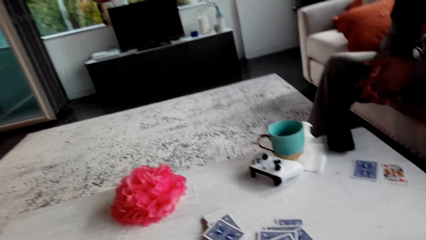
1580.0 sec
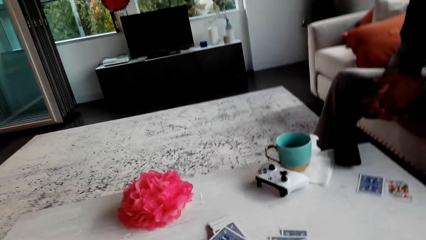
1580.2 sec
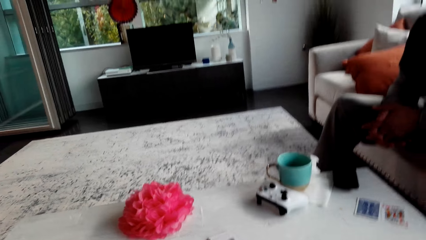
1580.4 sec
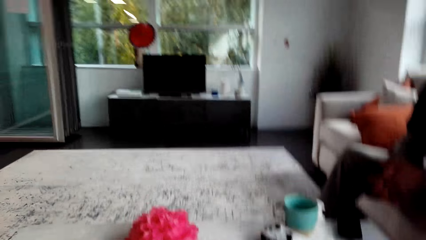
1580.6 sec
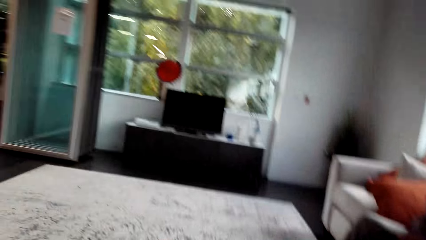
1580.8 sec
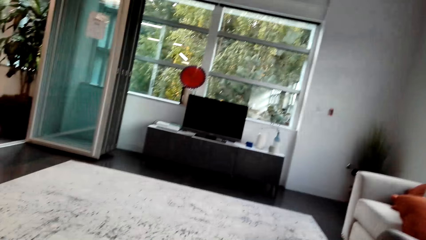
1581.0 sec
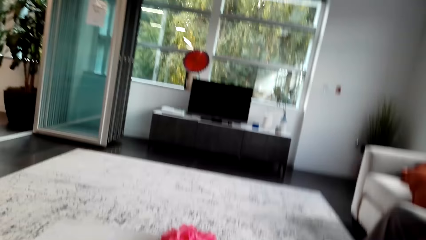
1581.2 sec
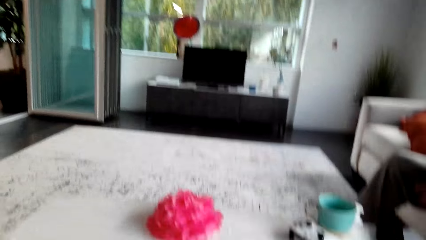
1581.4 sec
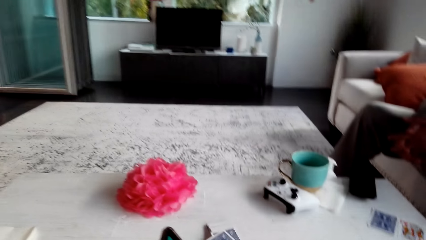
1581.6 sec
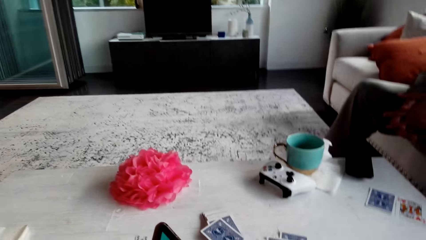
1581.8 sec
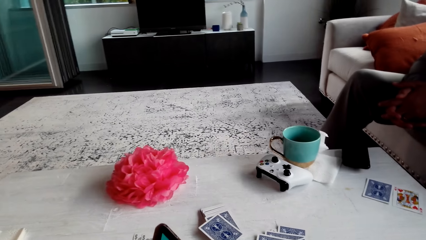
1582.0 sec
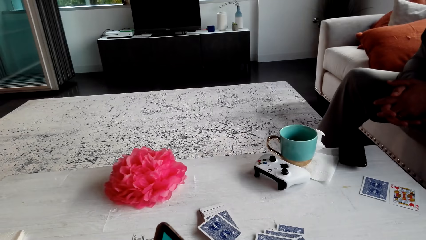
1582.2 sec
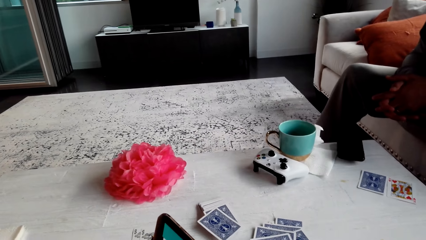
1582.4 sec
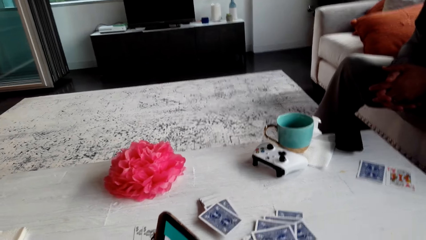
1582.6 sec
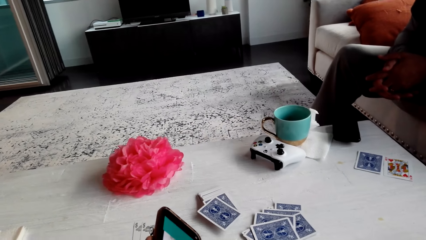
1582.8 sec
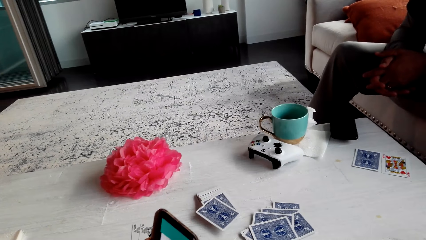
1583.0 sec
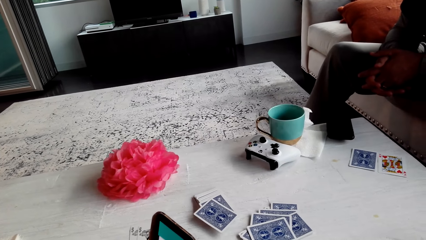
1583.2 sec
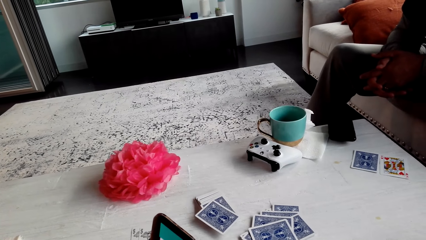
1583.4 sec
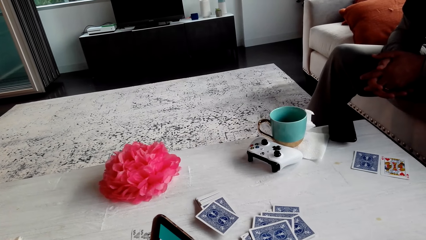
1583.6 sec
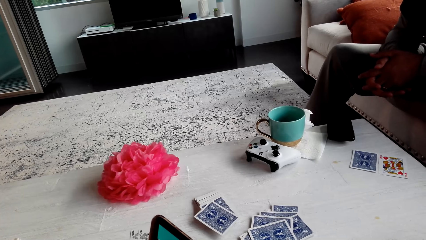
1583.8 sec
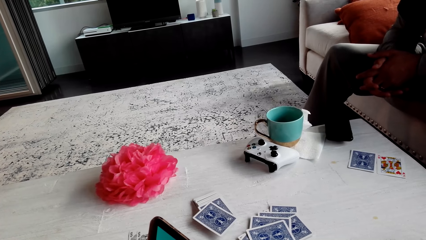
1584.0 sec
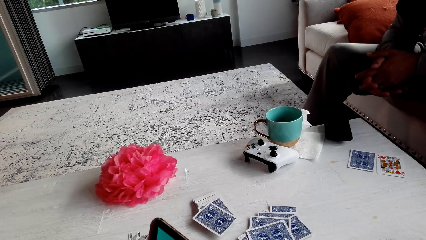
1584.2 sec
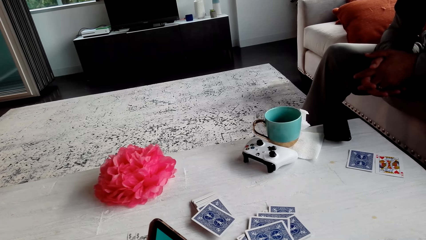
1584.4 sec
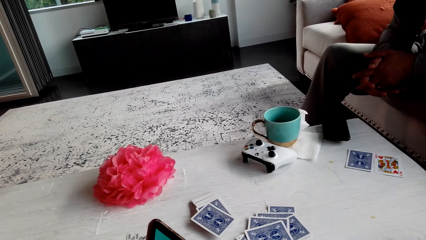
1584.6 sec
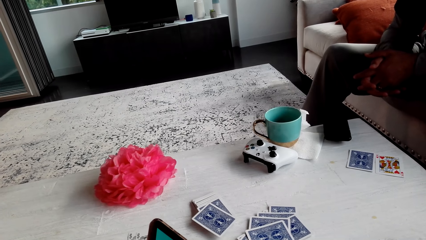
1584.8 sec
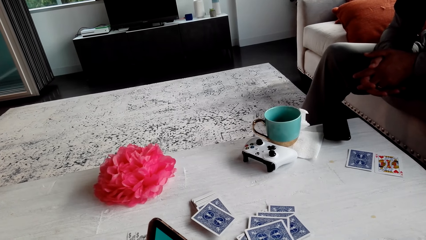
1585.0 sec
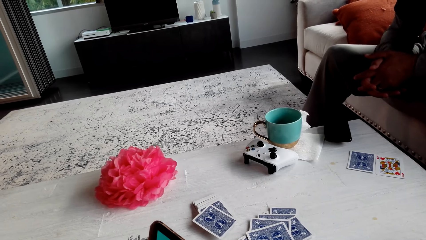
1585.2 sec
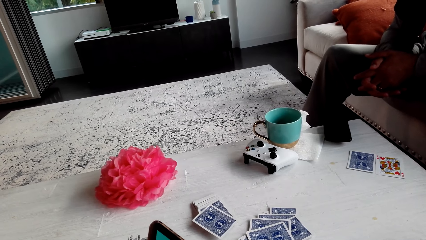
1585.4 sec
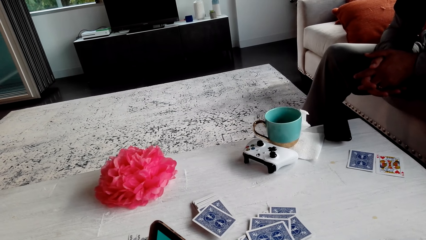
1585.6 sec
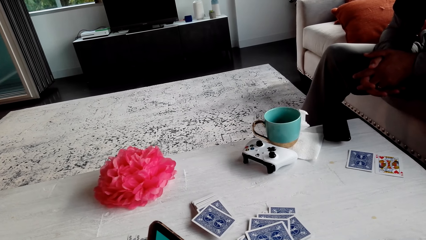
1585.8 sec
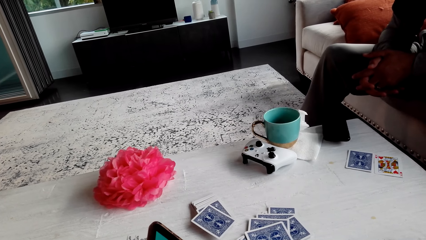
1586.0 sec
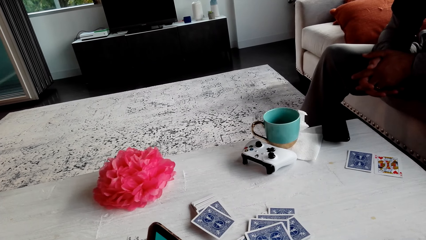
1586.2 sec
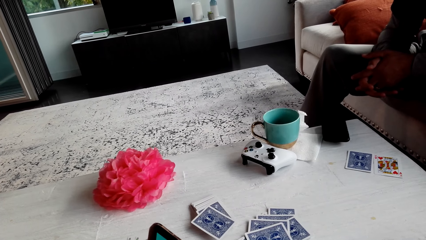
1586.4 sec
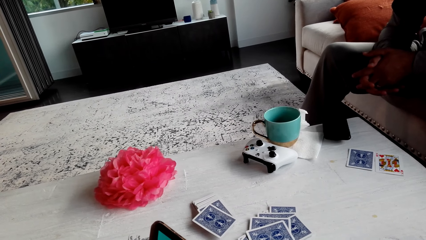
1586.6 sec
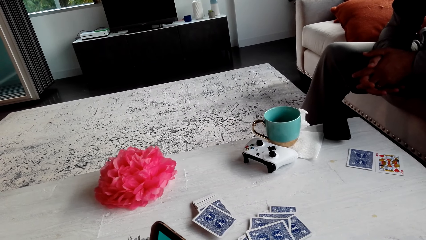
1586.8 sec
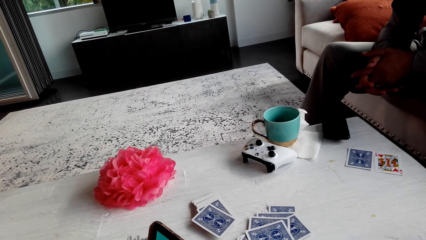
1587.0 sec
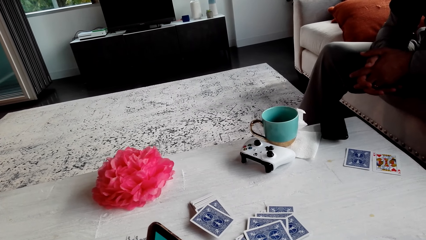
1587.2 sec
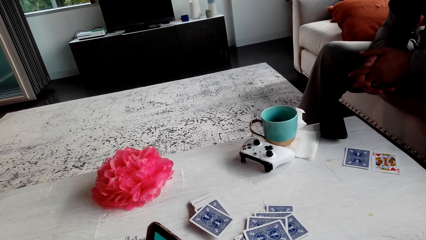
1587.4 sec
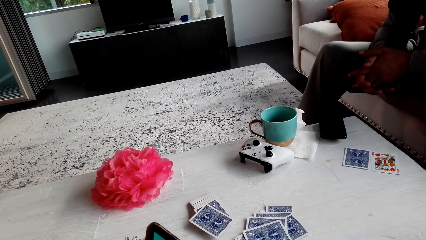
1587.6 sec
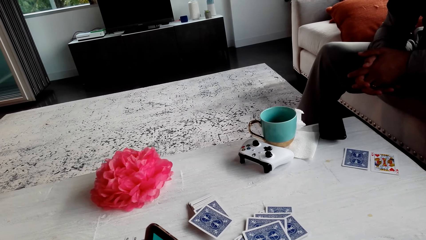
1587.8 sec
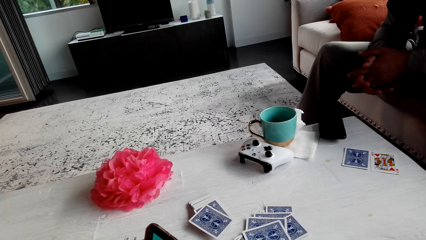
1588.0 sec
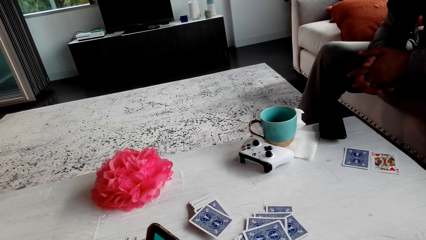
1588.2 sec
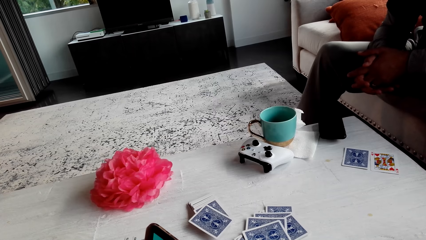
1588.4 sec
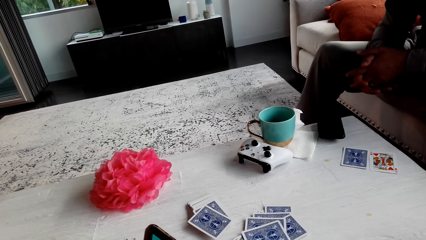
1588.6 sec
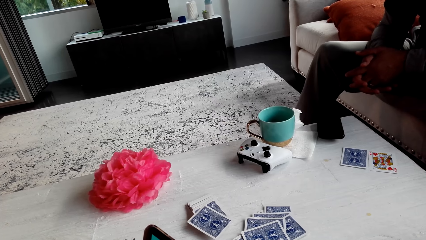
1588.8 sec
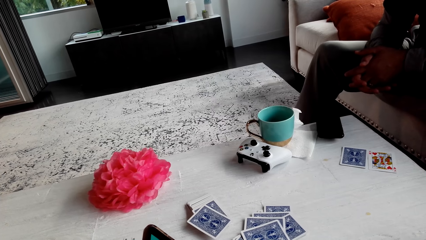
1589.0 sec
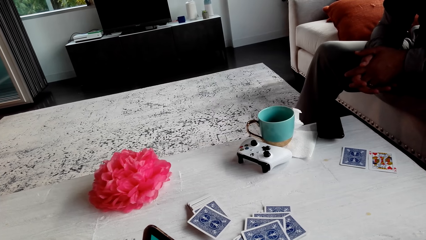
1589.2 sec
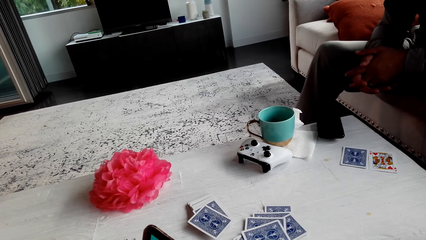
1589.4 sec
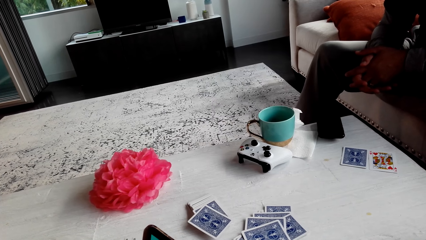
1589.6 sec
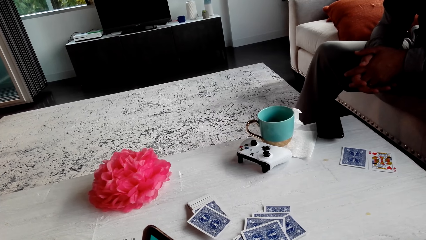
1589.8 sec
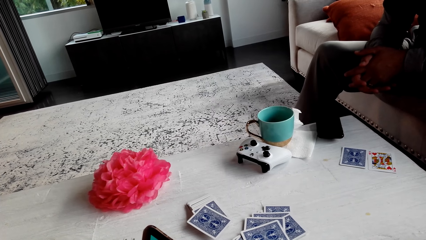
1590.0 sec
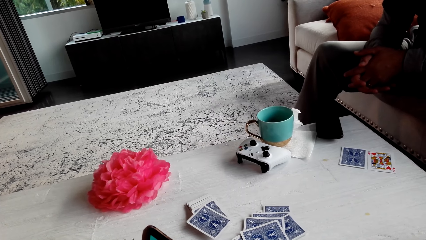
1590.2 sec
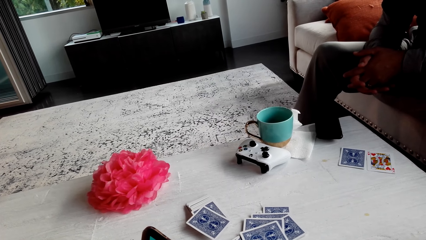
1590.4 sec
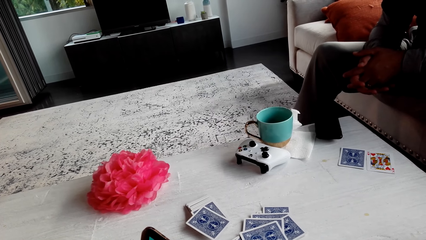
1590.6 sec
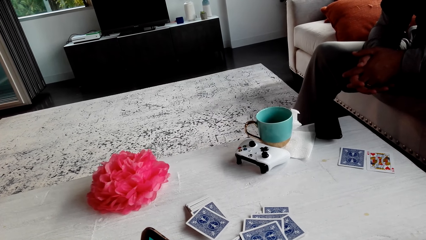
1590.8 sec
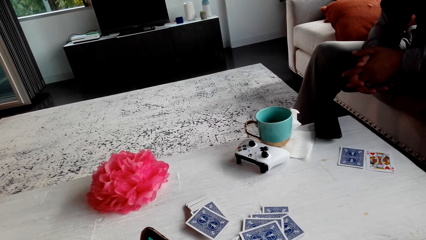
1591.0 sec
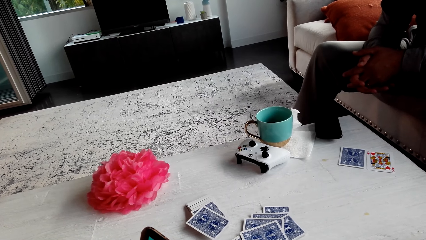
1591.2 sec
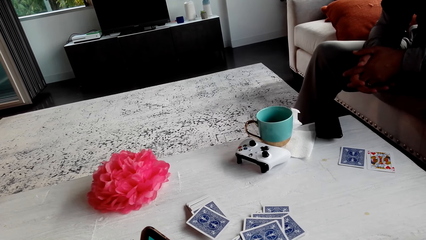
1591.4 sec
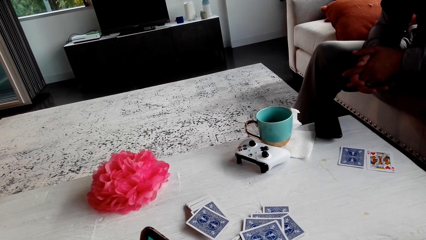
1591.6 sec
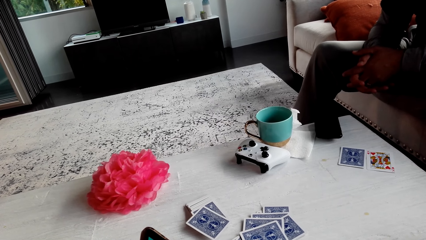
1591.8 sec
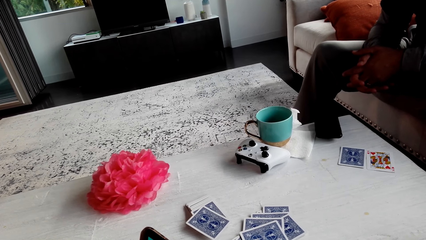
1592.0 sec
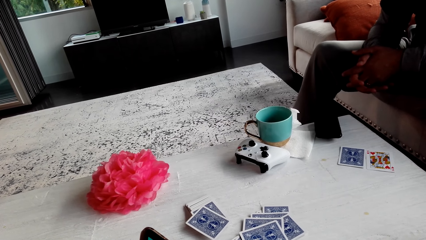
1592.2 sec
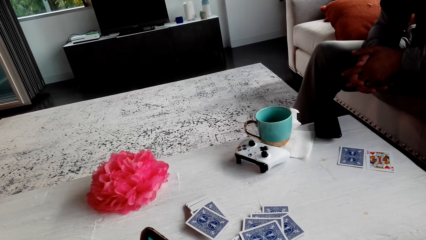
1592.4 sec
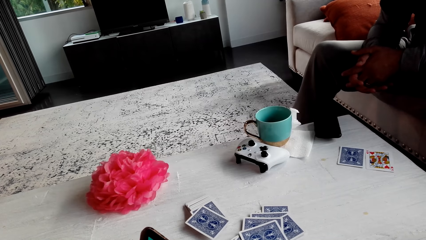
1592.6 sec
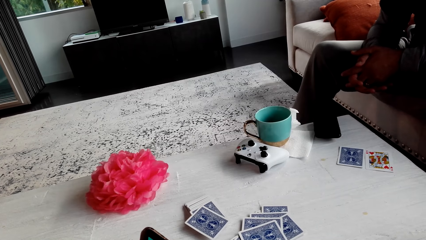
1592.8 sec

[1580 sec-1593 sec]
The camera wearer looks at the TV. They look at the phone. They talk to a man. They look at the phone.

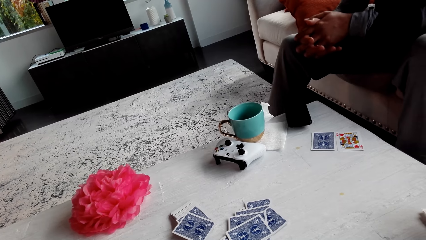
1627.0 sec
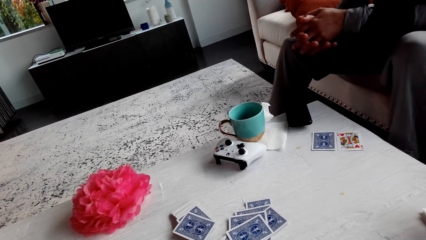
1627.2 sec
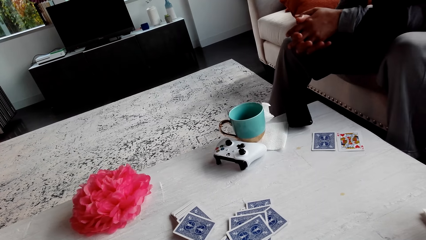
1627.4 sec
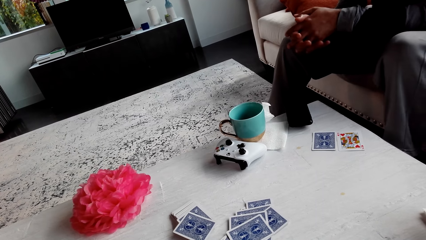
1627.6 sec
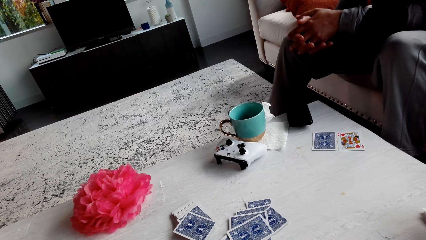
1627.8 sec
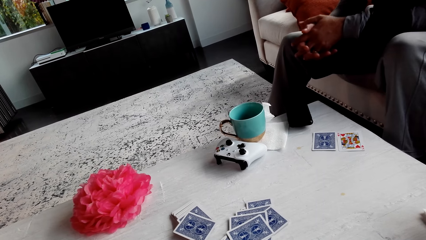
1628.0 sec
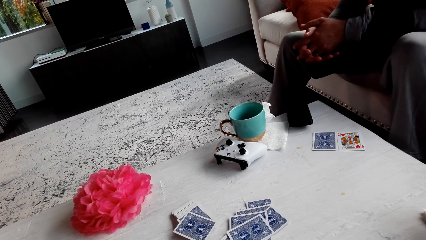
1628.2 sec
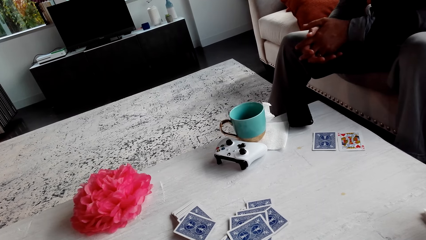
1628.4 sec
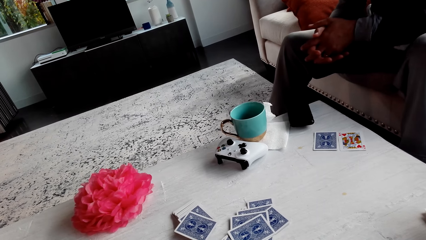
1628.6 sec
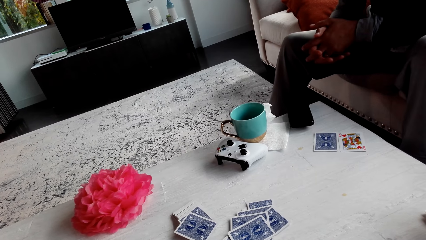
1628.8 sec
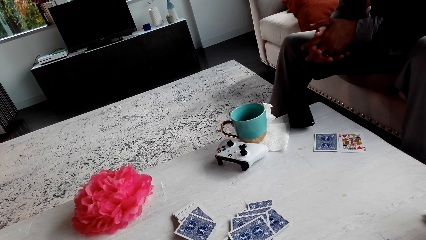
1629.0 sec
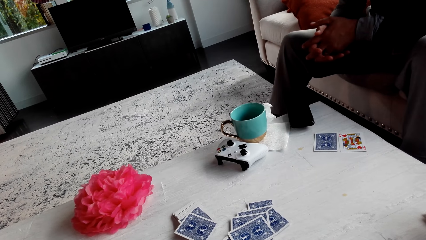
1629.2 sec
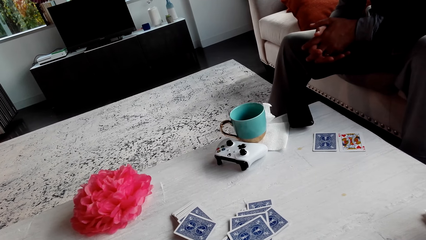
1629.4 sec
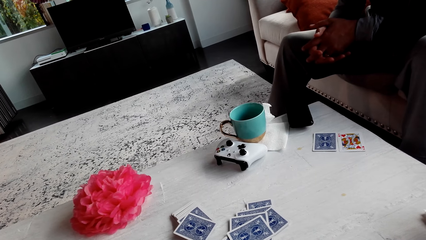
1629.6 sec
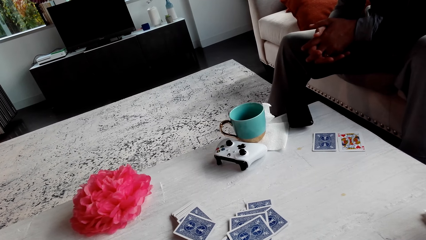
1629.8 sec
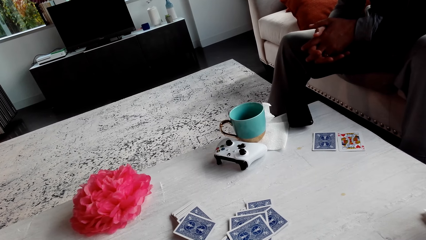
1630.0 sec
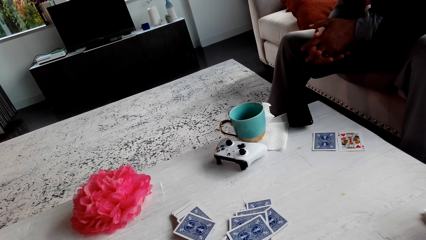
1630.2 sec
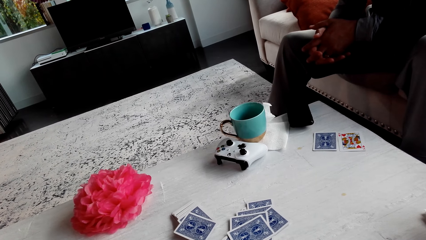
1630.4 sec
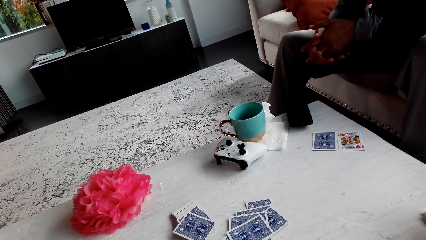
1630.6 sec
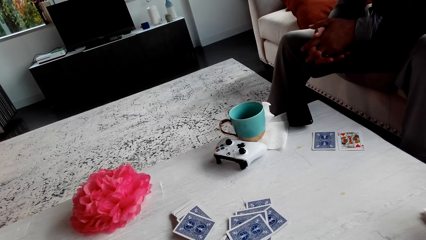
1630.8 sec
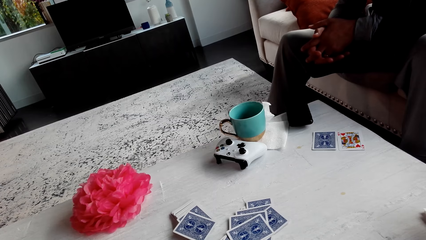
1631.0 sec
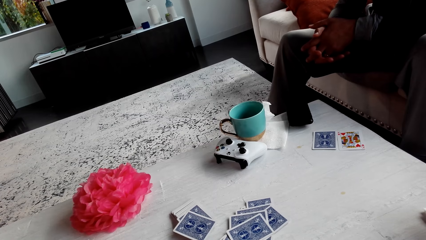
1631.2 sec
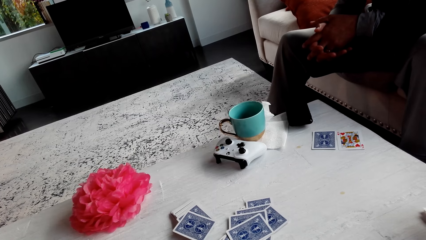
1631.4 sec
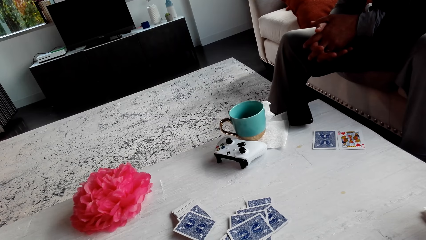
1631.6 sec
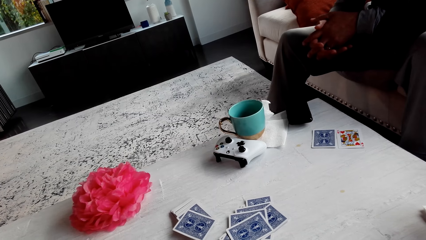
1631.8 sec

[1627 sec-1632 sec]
A man shakes his left leg. The man talks to the camera wearer. The camera wearer looks at the phone.
